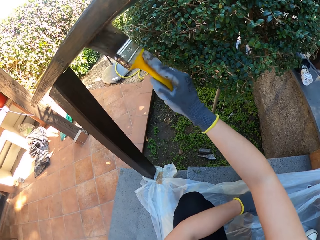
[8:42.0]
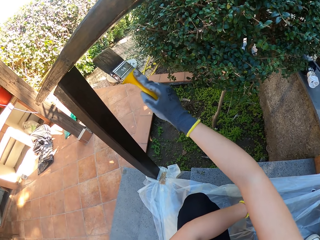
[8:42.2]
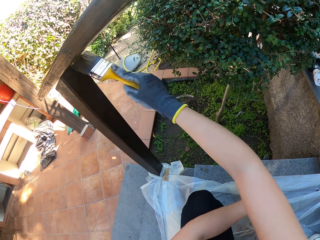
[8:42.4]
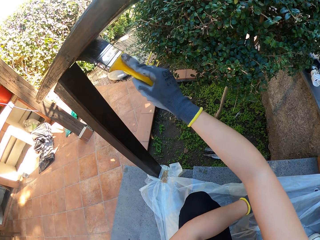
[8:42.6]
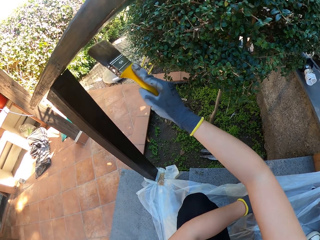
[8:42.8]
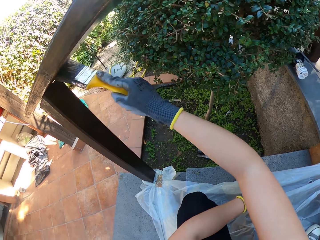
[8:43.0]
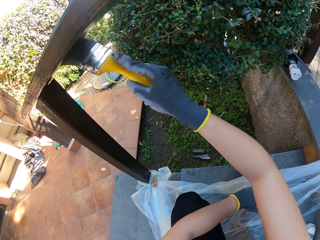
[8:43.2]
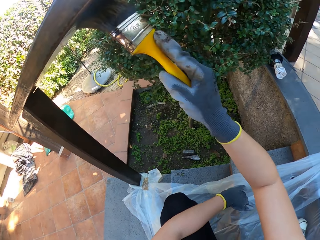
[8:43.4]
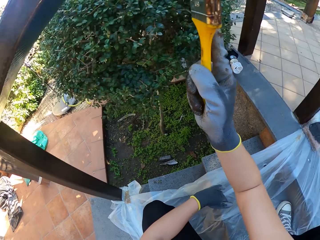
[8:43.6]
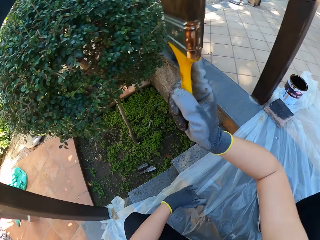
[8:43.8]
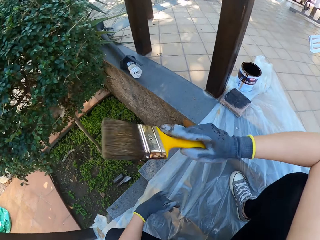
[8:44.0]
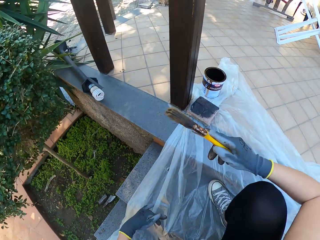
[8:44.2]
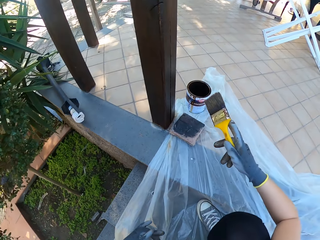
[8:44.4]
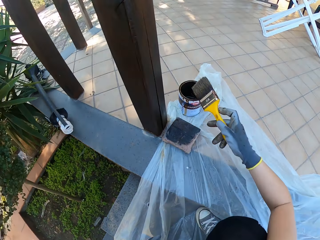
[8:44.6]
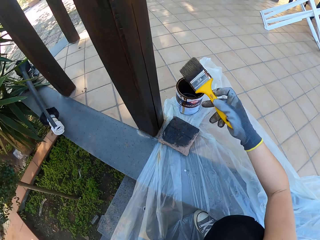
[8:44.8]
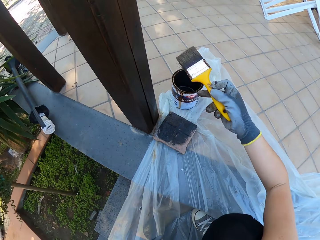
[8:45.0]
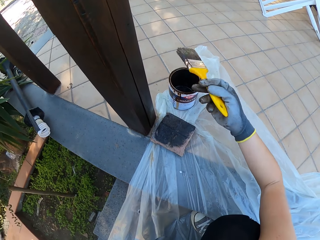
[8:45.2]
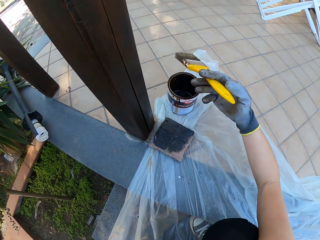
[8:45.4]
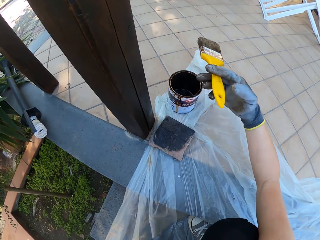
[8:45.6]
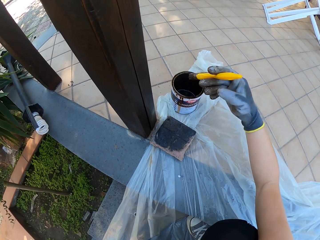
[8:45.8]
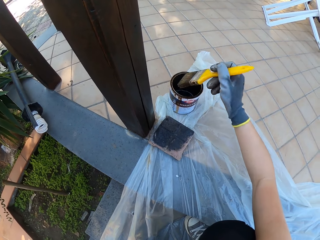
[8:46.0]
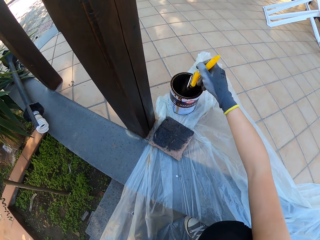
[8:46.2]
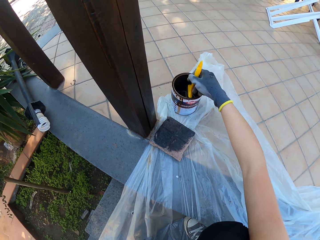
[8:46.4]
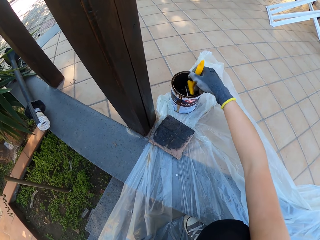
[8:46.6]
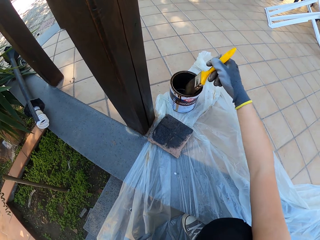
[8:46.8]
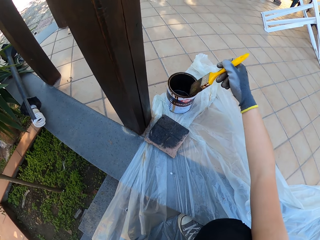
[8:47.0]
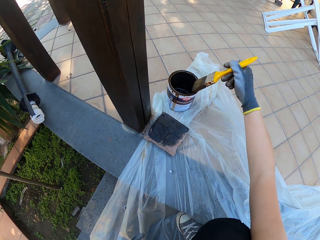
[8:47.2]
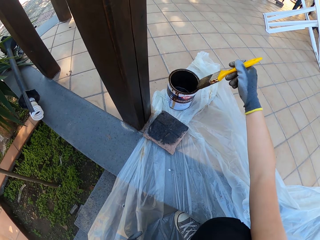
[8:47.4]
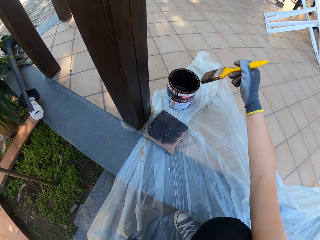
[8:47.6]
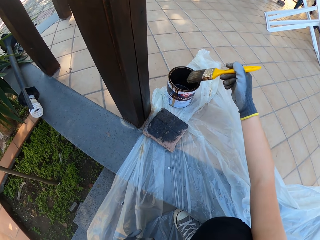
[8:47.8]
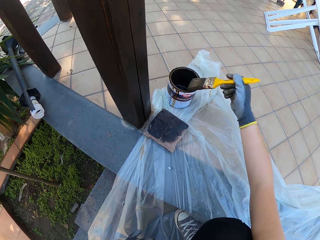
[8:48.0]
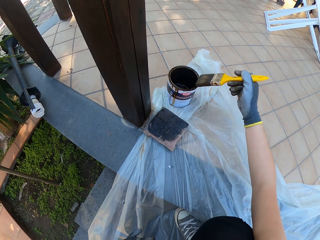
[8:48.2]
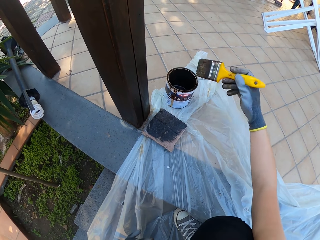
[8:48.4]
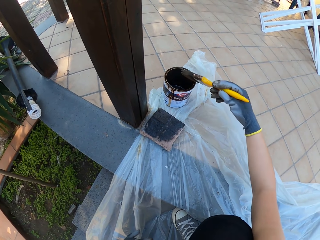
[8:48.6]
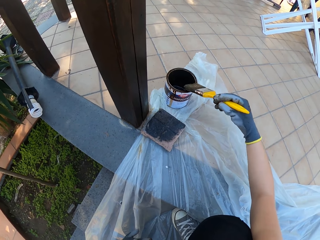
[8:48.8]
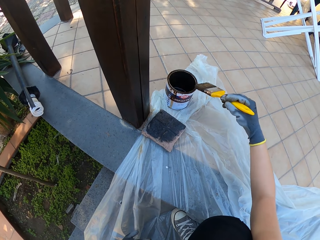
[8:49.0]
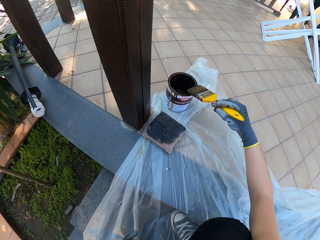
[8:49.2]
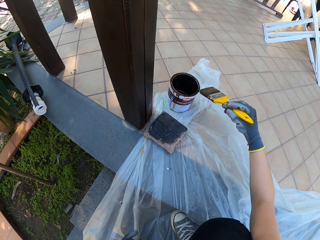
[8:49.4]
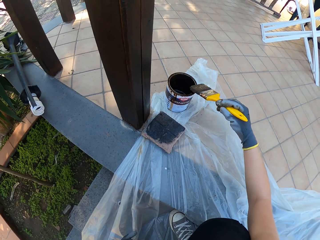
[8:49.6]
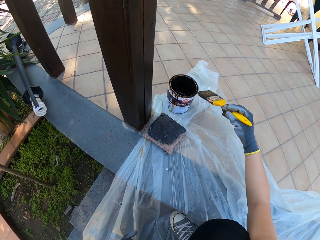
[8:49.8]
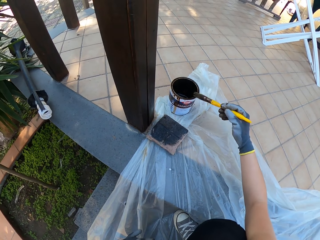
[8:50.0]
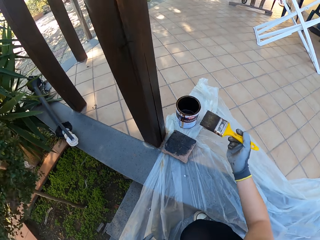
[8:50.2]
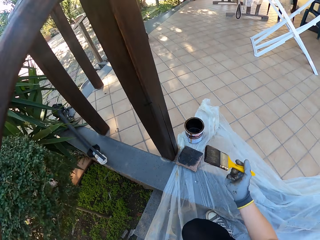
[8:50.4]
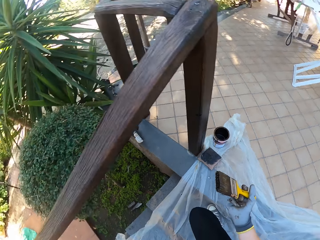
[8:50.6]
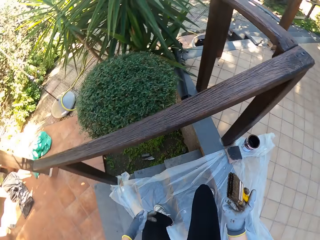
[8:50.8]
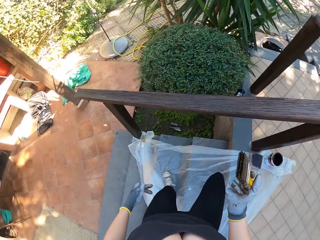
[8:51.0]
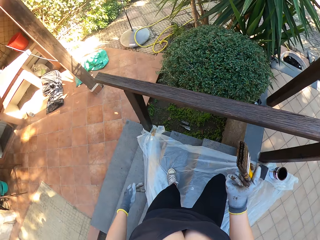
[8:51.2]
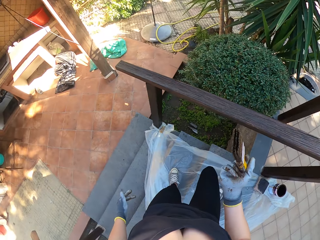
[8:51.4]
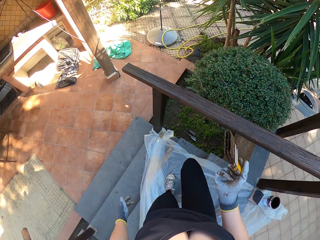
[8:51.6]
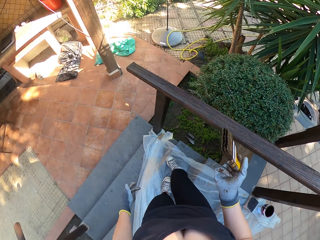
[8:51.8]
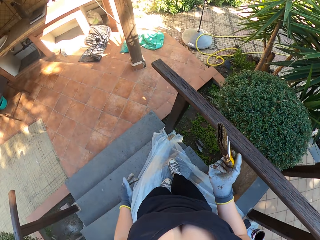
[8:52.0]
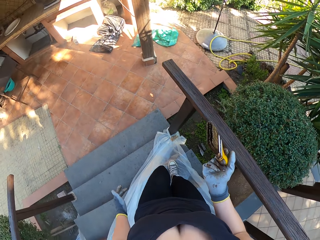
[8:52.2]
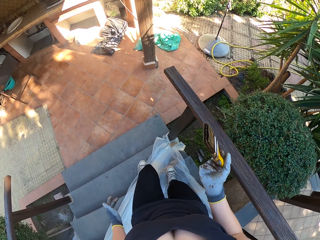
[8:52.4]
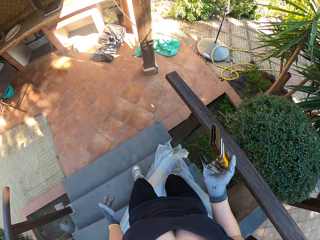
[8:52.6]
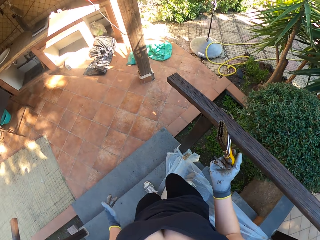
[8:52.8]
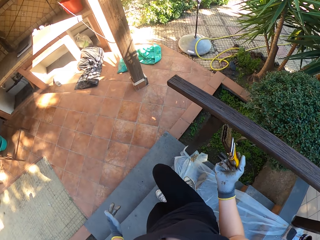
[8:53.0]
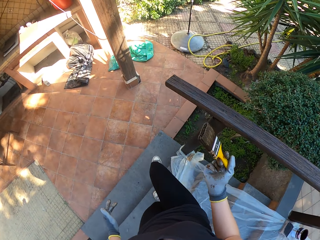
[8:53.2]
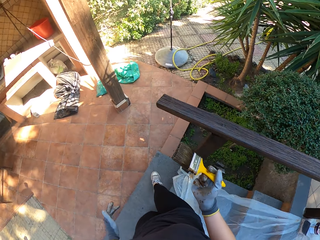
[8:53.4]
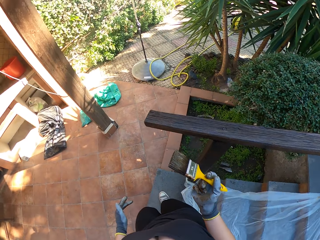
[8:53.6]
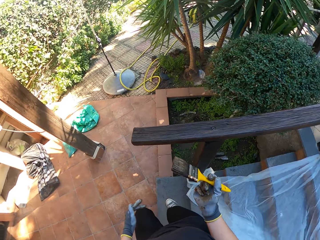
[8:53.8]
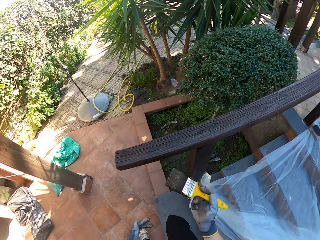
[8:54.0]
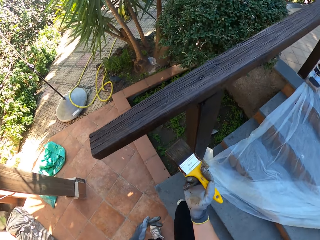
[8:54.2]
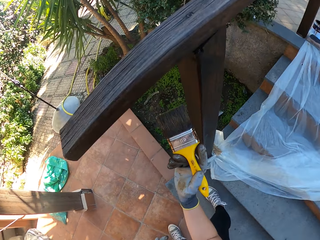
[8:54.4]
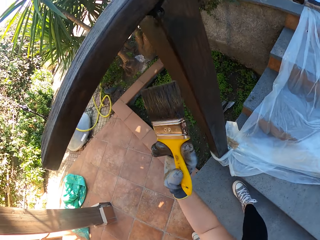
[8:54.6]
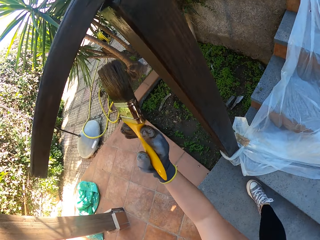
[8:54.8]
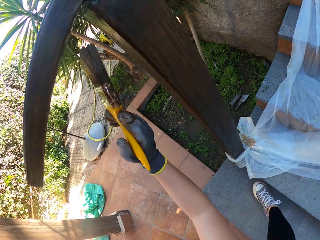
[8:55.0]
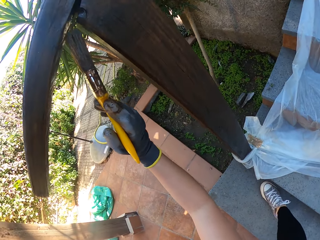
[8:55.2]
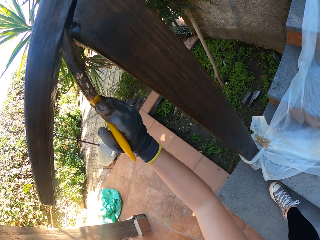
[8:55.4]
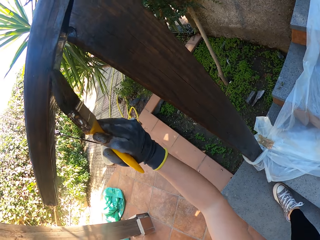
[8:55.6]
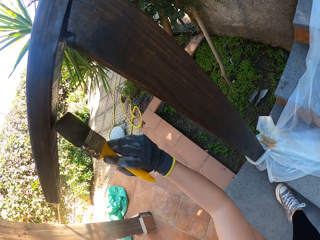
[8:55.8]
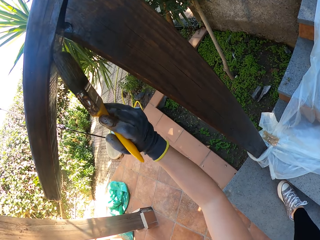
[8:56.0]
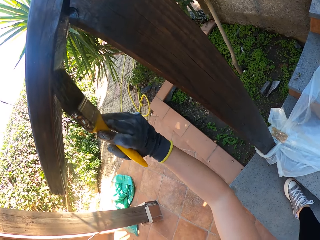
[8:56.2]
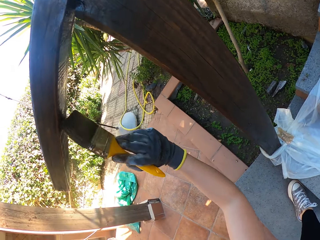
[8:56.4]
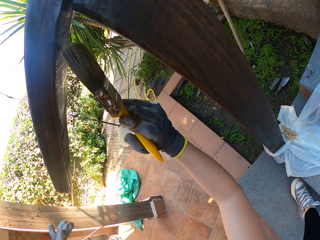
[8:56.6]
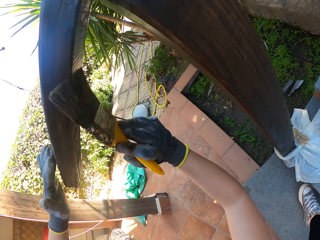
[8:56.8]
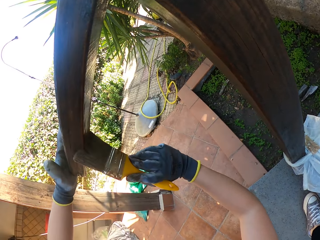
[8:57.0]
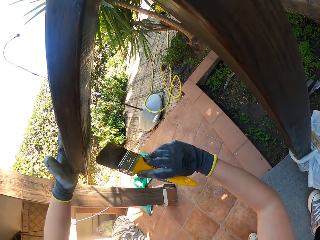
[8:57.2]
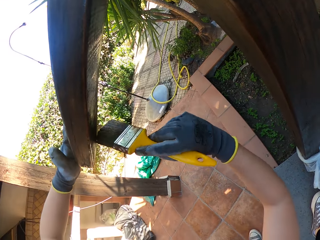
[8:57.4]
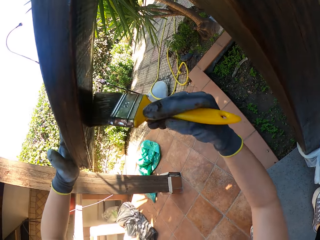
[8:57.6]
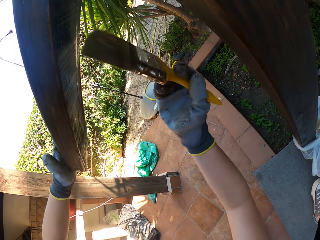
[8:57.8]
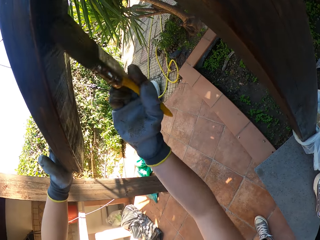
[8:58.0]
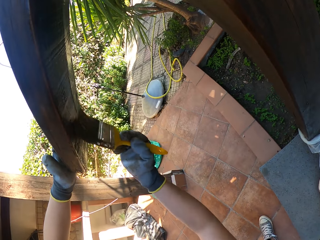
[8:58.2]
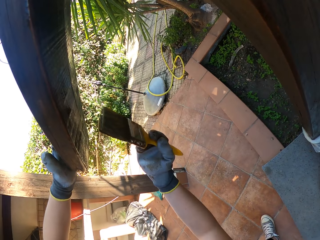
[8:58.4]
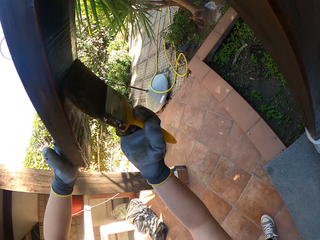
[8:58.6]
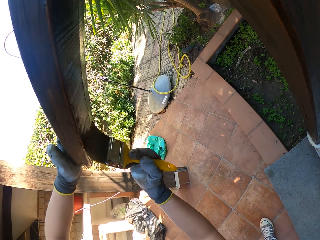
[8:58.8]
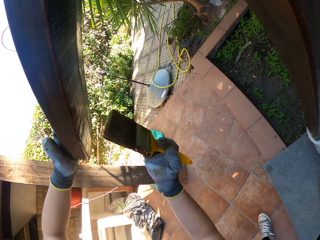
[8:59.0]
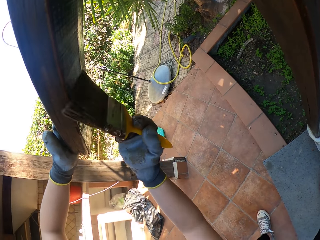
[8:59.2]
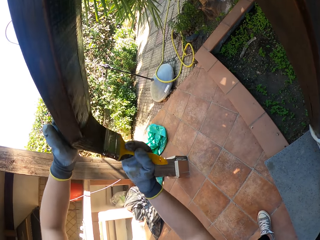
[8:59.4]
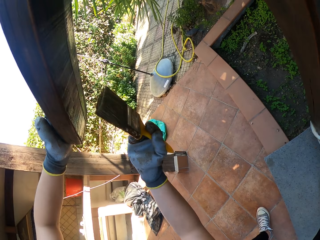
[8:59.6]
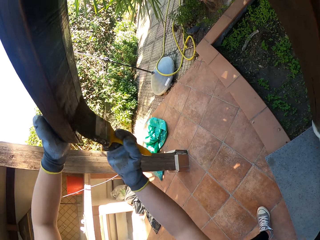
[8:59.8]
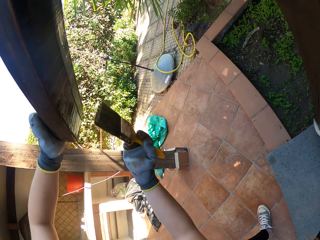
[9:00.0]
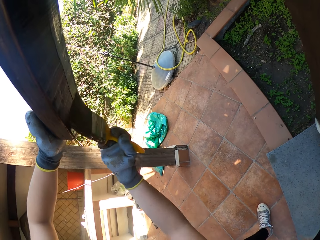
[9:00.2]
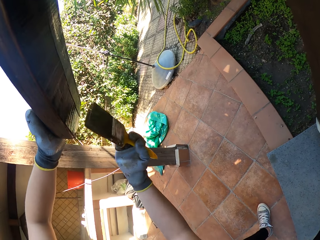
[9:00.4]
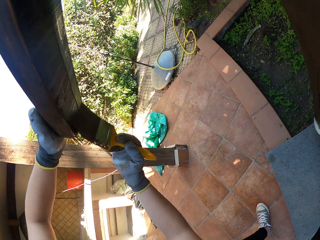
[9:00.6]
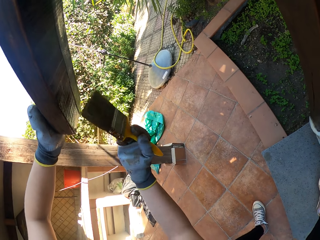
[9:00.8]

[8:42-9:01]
The camera wearer dips a paint brush in a paint tin. They paint a wood with the paint brush.

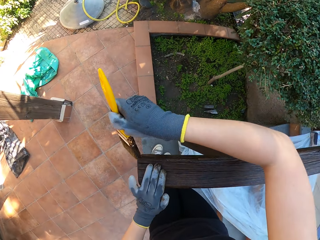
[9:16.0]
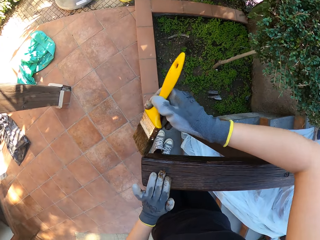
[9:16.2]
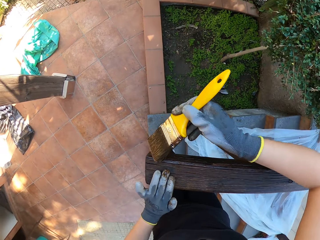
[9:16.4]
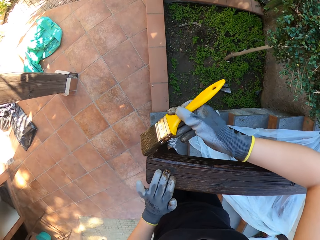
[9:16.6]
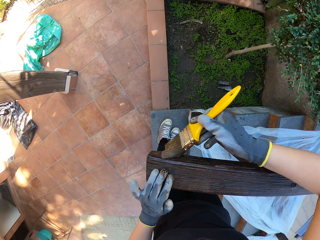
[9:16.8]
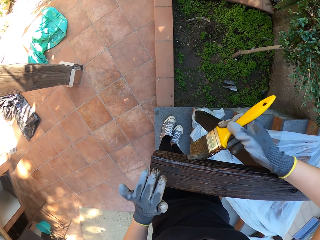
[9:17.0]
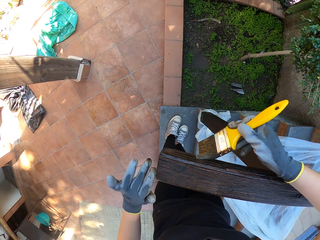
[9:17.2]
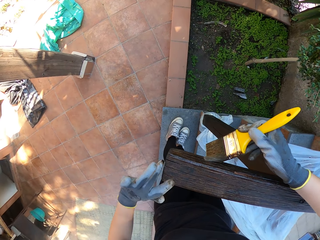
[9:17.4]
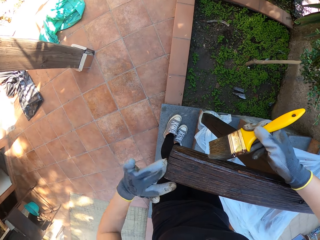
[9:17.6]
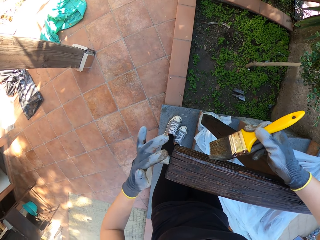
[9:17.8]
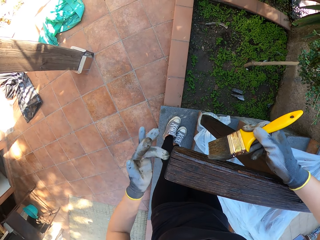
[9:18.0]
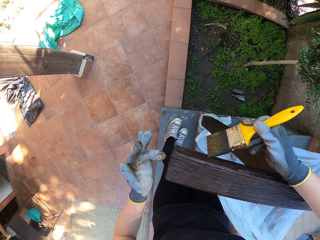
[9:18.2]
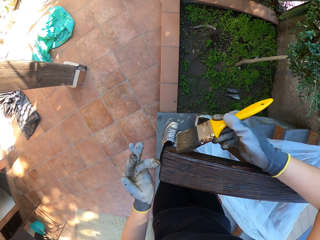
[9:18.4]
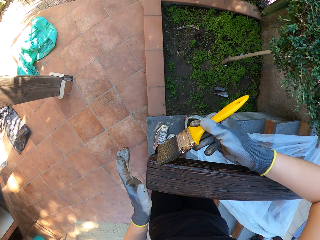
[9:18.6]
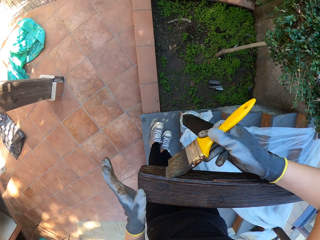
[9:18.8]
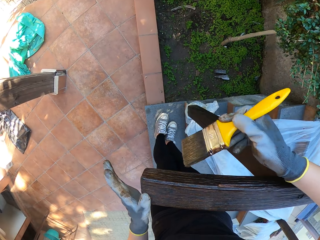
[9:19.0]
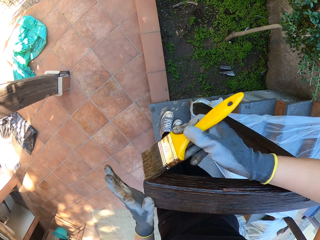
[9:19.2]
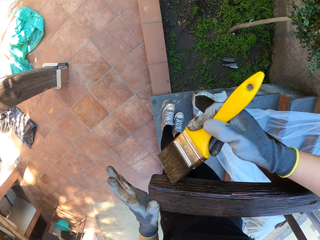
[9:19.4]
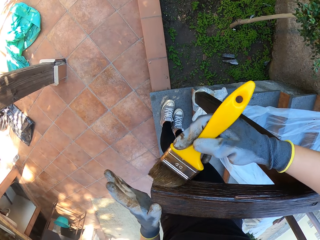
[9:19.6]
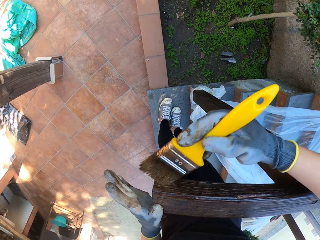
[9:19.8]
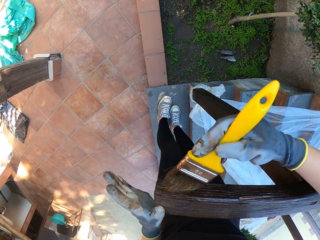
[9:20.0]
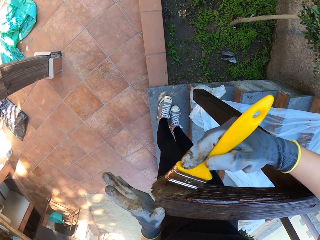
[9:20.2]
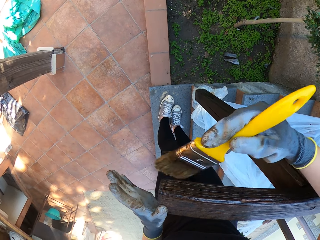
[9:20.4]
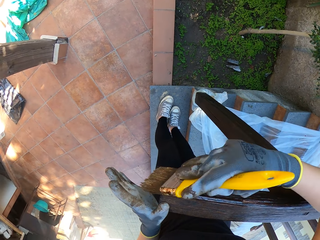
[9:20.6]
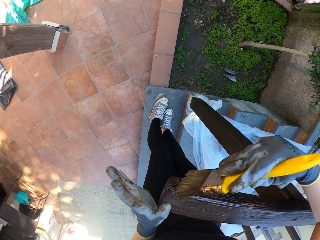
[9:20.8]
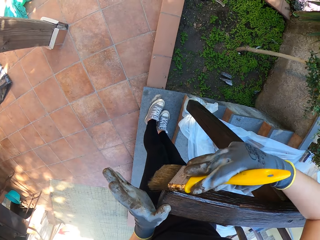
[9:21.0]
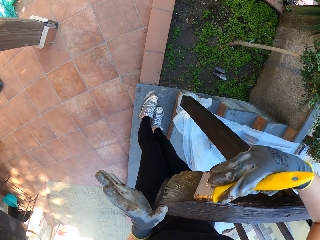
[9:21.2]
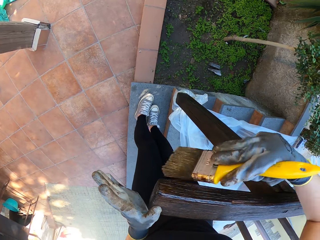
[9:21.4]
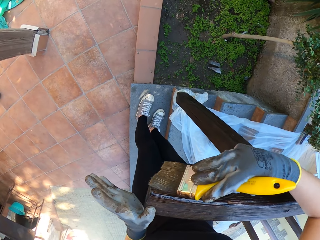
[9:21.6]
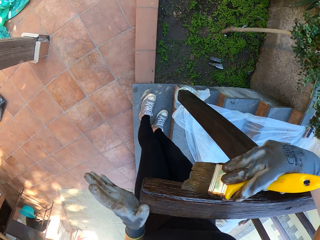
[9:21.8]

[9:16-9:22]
The camera wearer removes something from the left hand. They paint the timber with a paint brush.
